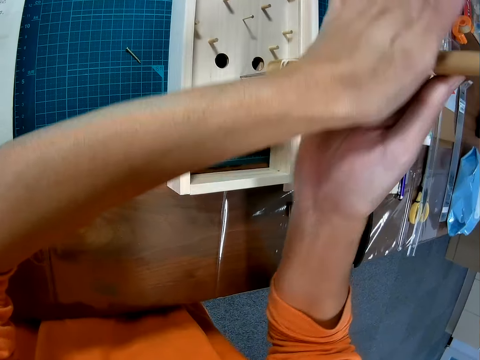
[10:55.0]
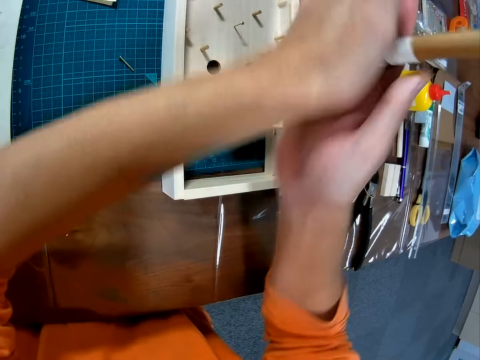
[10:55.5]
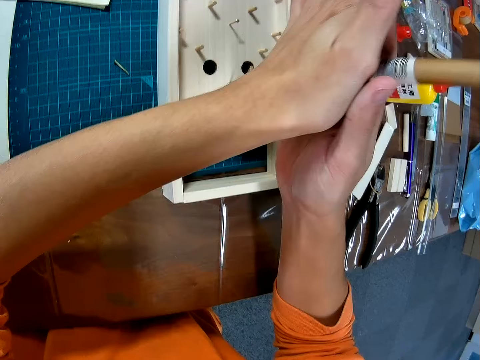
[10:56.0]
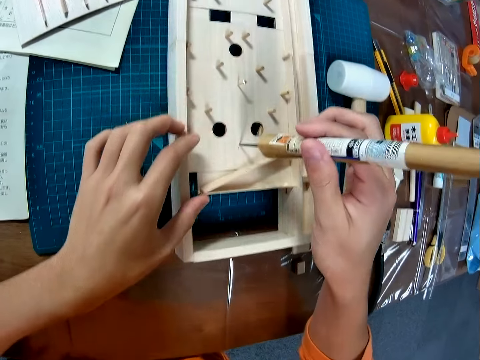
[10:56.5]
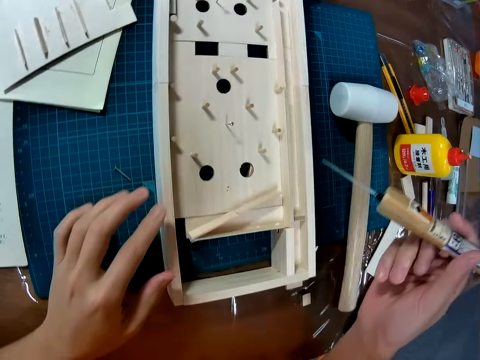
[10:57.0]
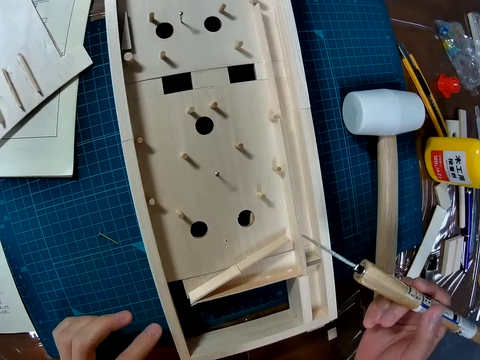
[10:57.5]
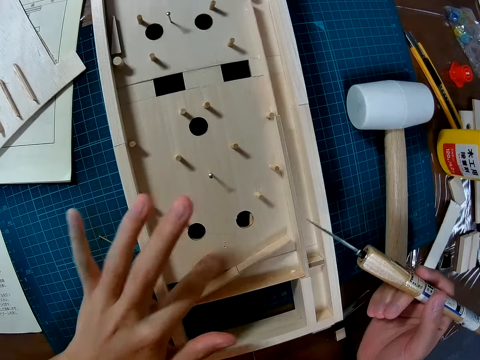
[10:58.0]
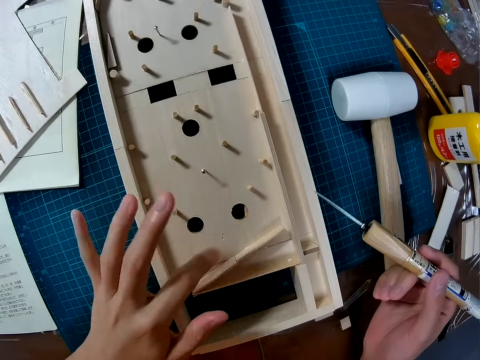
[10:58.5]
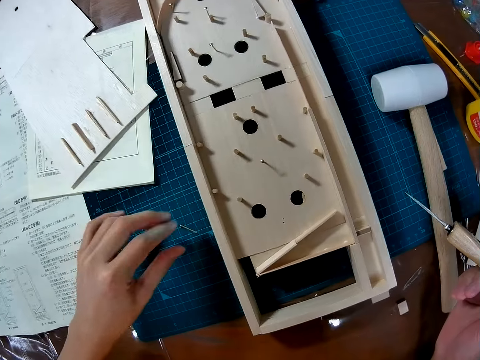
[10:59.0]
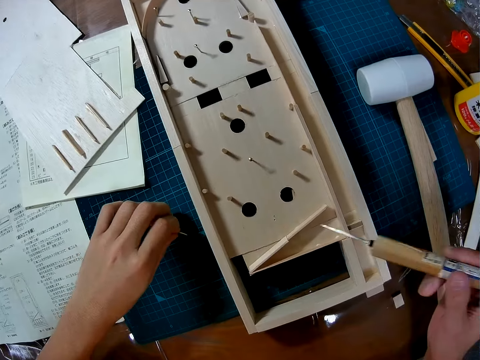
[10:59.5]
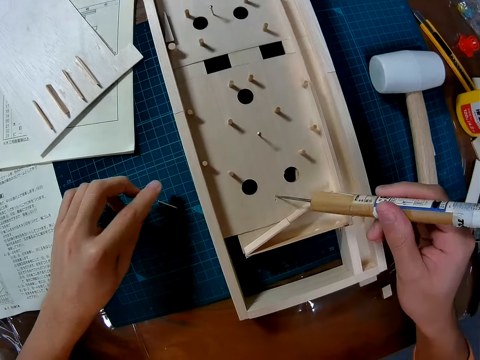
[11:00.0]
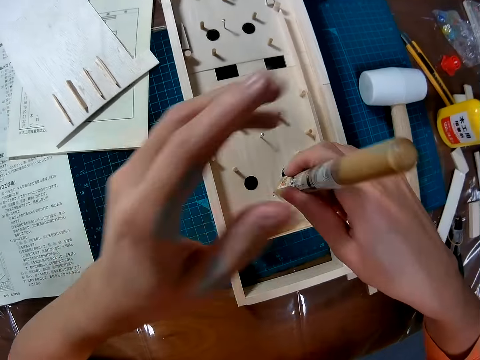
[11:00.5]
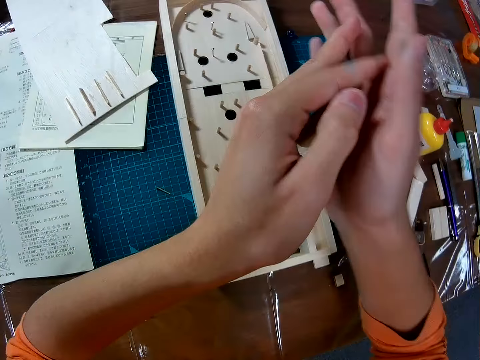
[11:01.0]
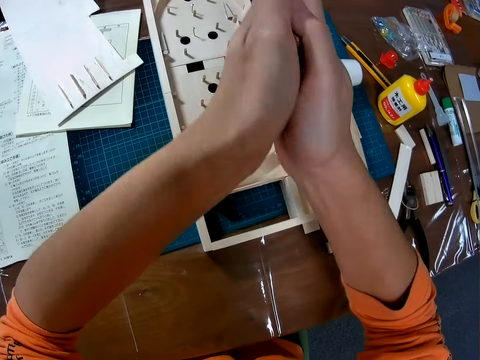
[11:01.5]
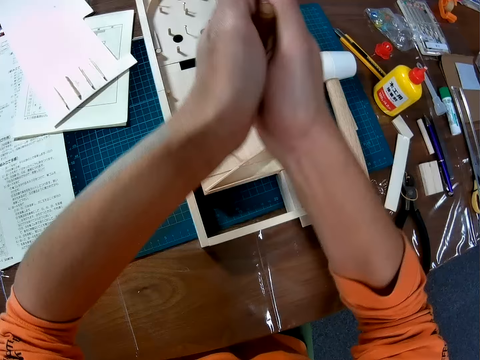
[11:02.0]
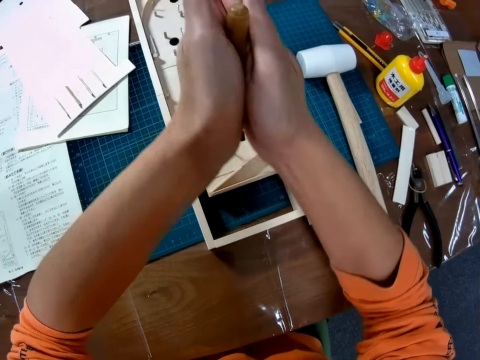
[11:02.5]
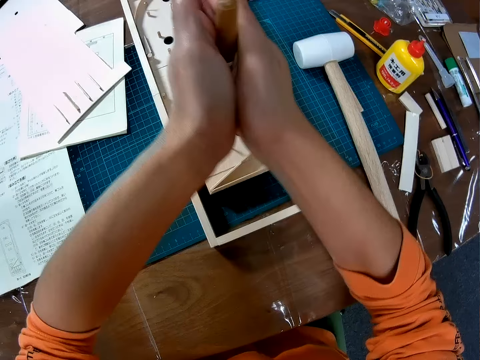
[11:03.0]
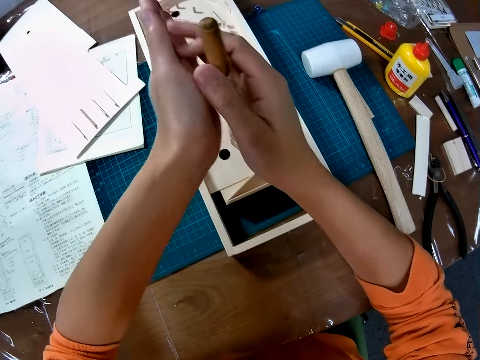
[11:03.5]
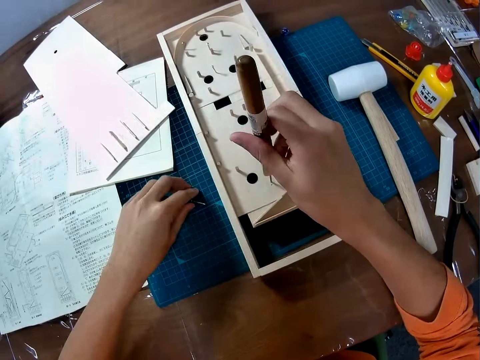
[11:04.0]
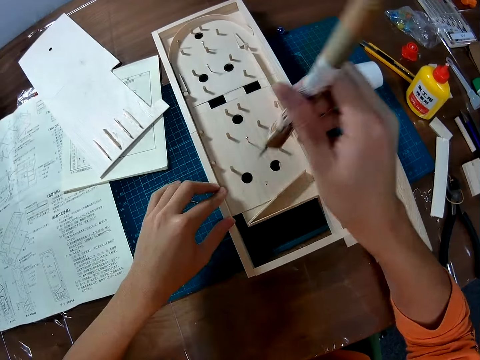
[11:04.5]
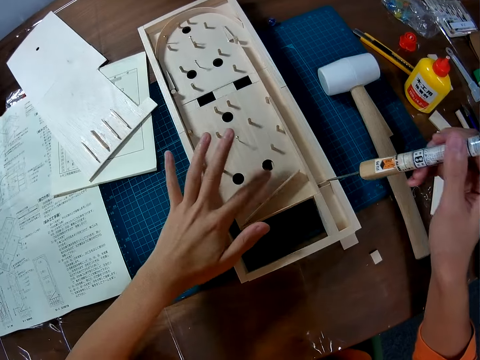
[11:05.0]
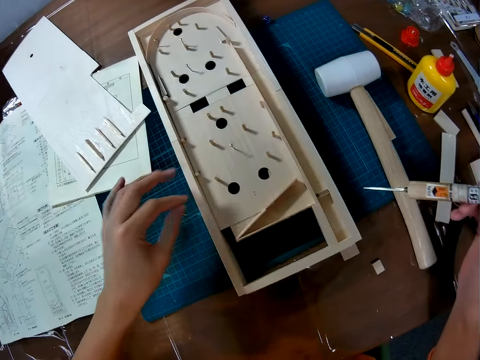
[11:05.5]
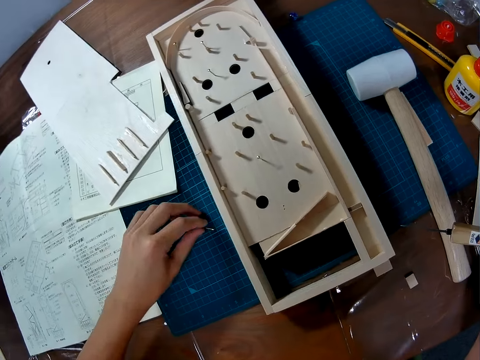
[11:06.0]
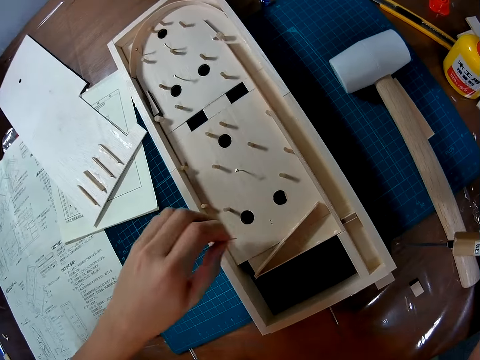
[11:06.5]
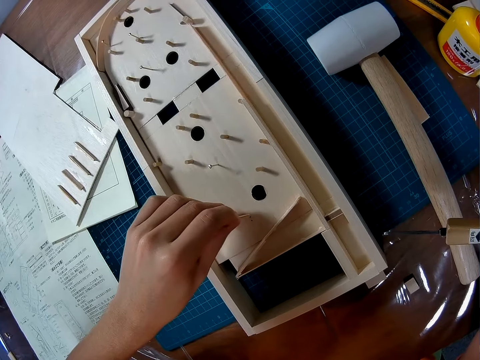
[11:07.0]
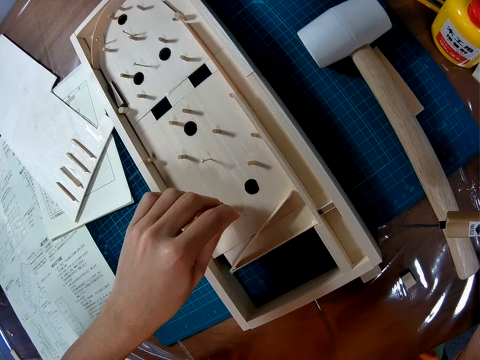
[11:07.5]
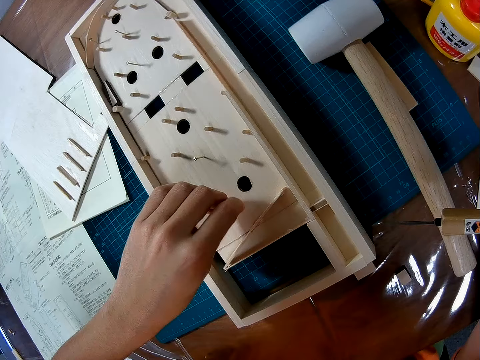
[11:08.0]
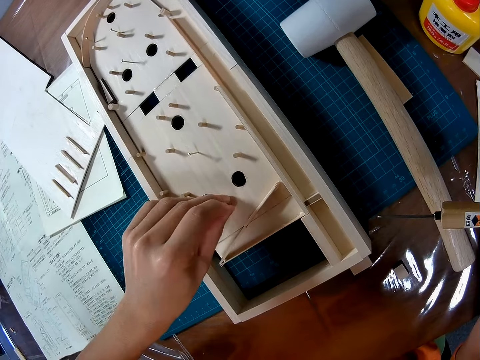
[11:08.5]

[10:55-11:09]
The camera wearer holds the board. They wipe the board. They touch a nail. They hold an awl. They continue to make a hole in the art board. They roll the awl. They touch the board. They wipe the board. They pick up the nail. They fix the nail into the hole.

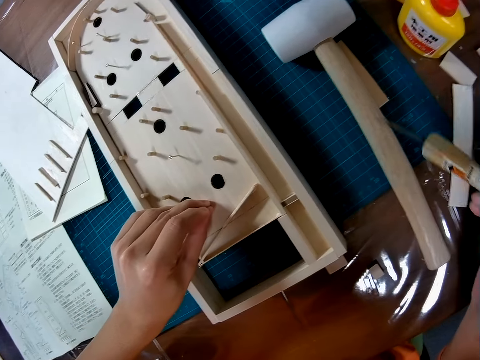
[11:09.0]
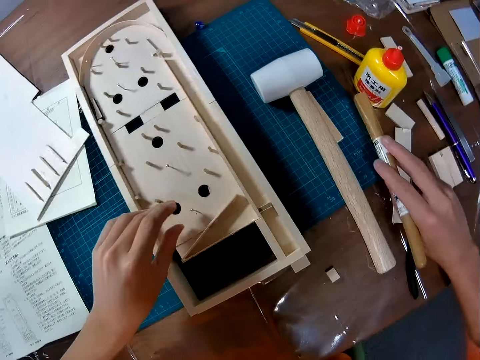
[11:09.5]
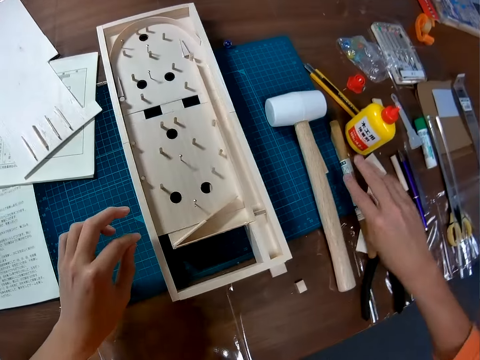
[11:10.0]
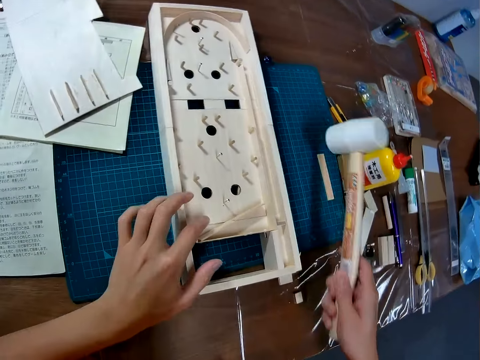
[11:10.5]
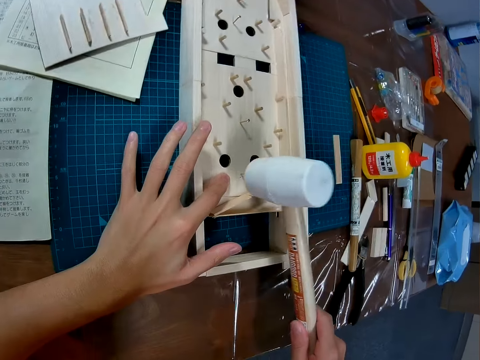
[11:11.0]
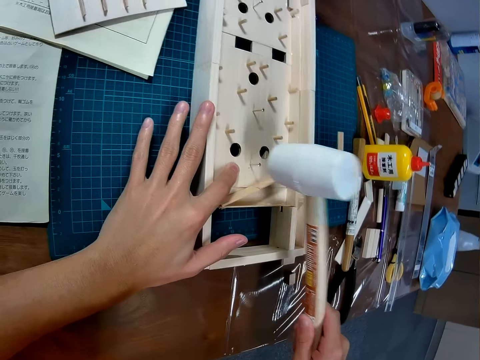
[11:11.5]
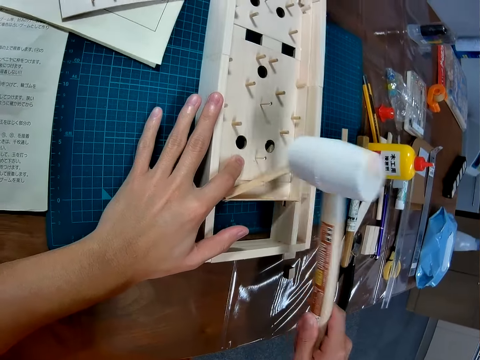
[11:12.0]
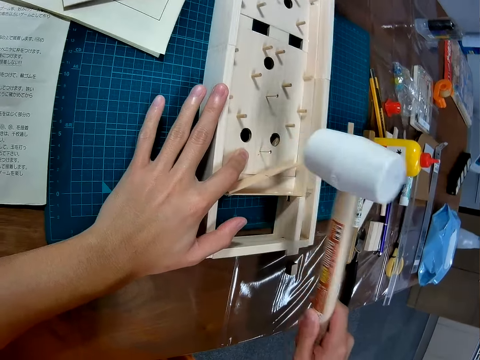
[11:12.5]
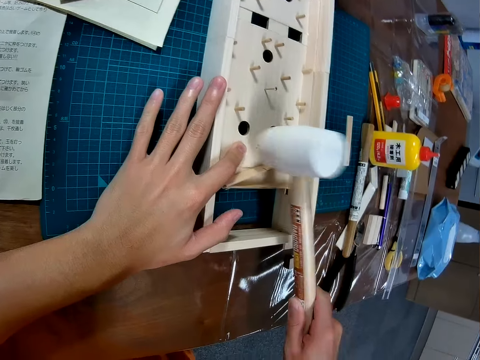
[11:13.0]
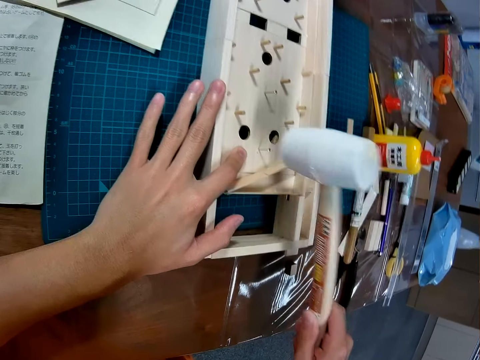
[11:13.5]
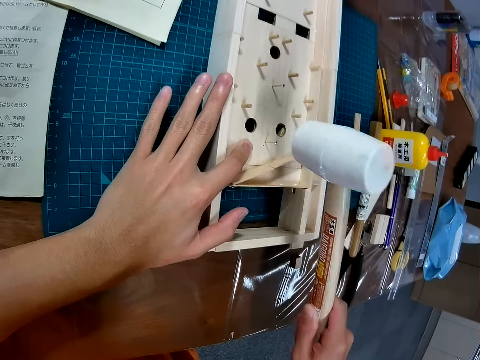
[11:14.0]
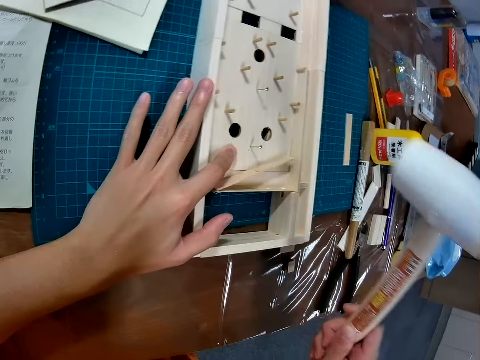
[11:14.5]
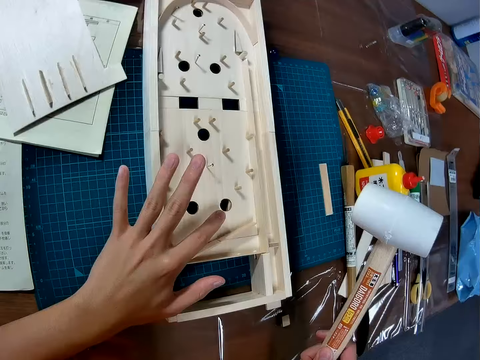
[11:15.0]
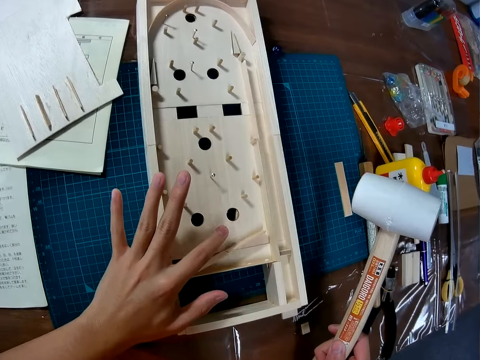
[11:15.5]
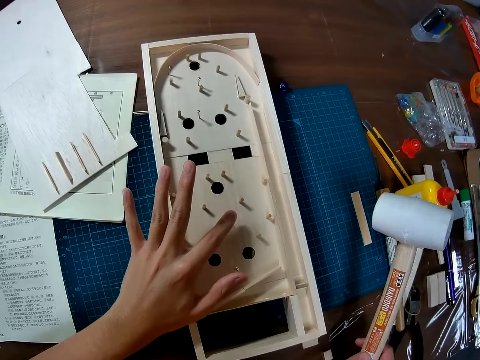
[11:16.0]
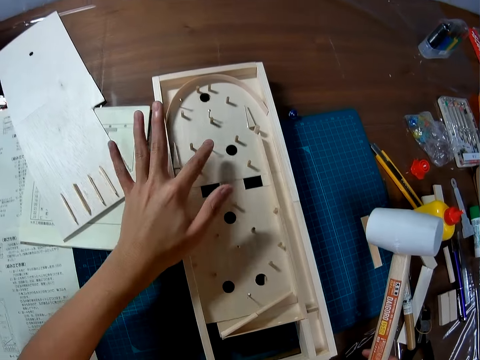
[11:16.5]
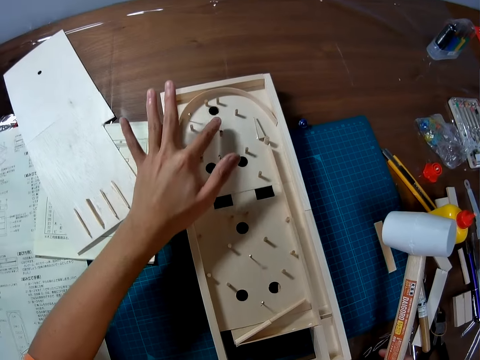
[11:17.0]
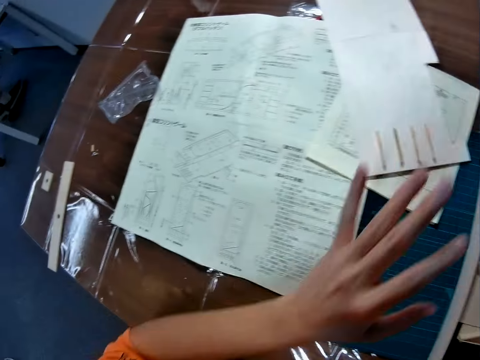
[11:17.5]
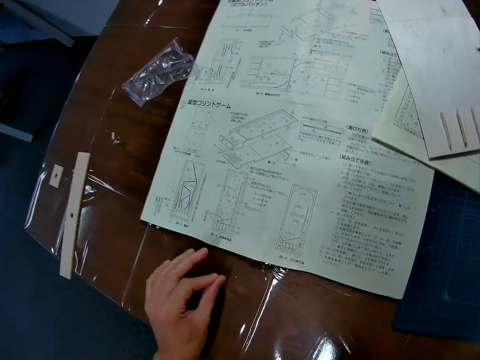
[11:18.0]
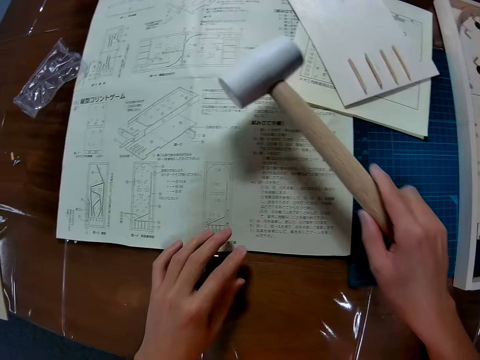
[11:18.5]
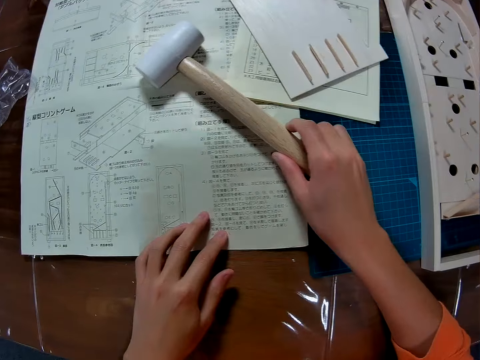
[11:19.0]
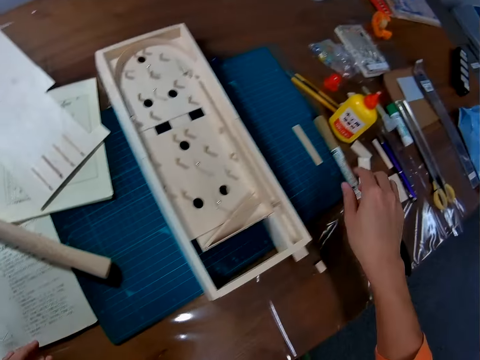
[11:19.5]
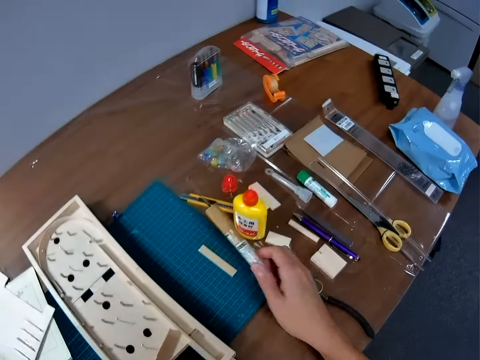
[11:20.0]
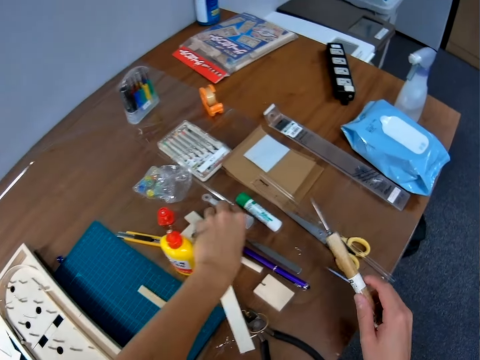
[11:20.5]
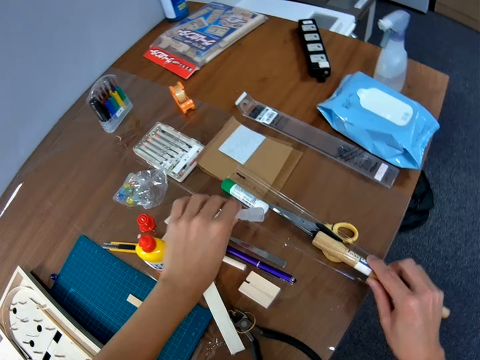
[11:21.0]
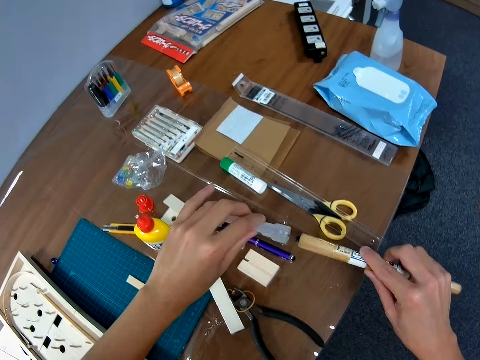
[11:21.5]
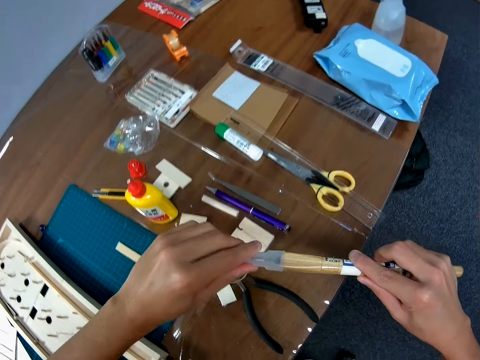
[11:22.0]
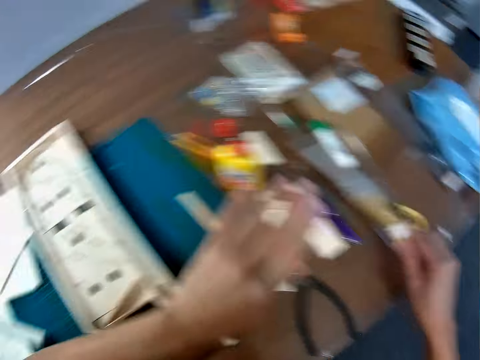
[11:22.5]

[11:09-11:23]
The camera wearer puts the awl on the table. They pick up the hammer. They hit the wood with the hammer and hold the wood. They hit the nail with the hammer. They touch the nails. They put the hammer on the instruction paper. They touch the instruction paper. They pick up the awl. They pick up the lid. They close the awl.
